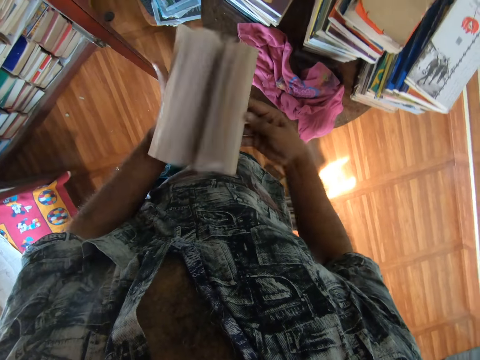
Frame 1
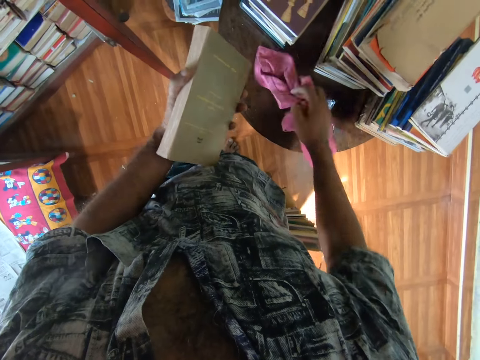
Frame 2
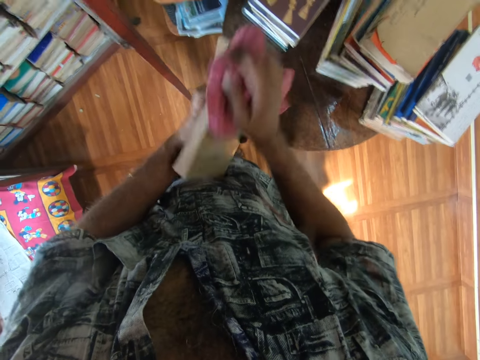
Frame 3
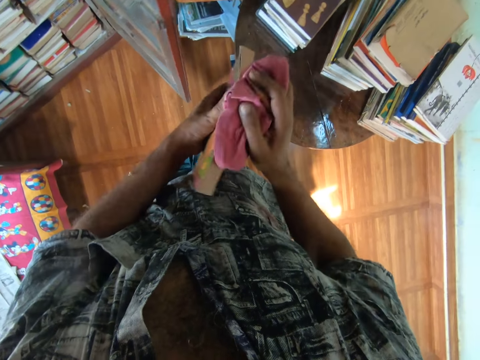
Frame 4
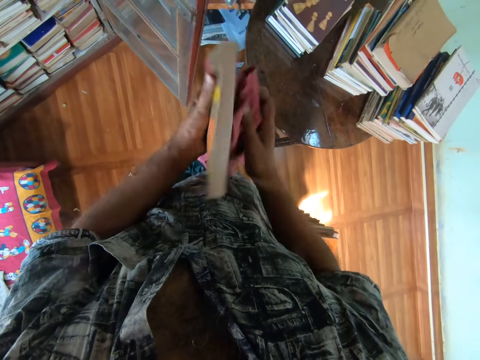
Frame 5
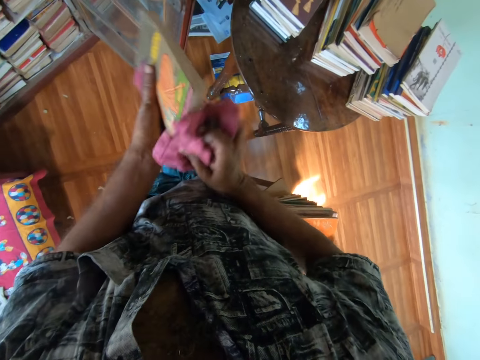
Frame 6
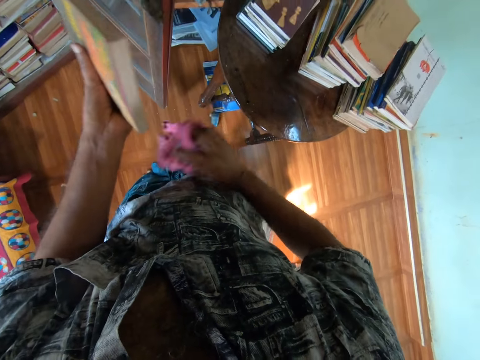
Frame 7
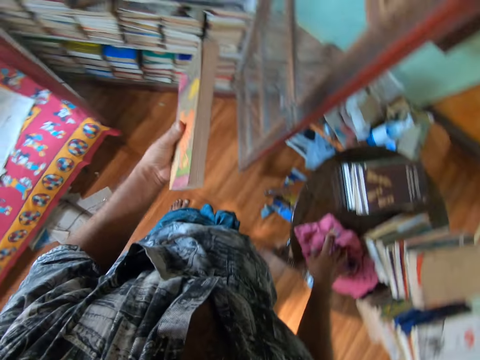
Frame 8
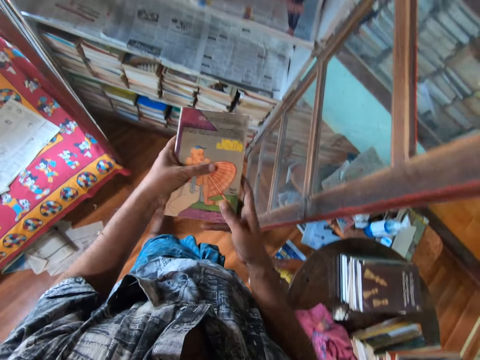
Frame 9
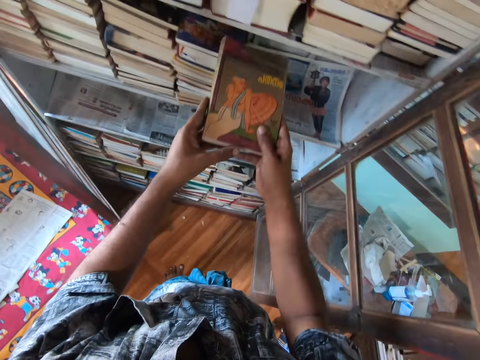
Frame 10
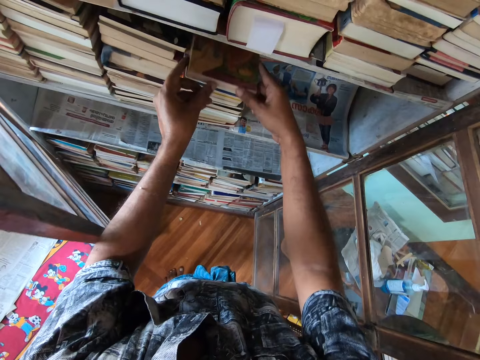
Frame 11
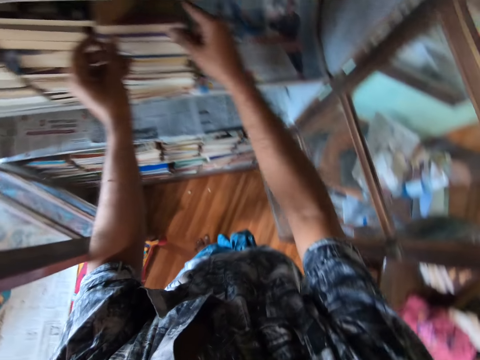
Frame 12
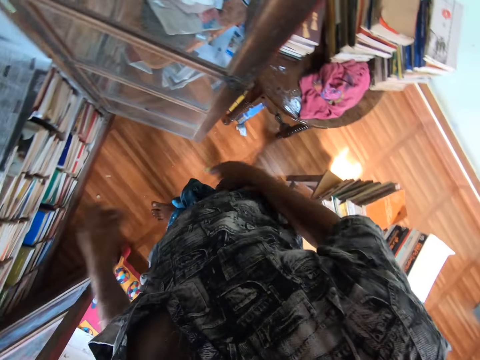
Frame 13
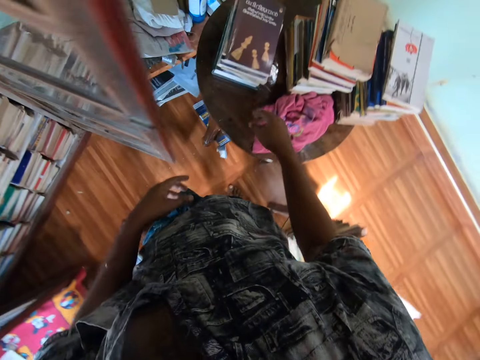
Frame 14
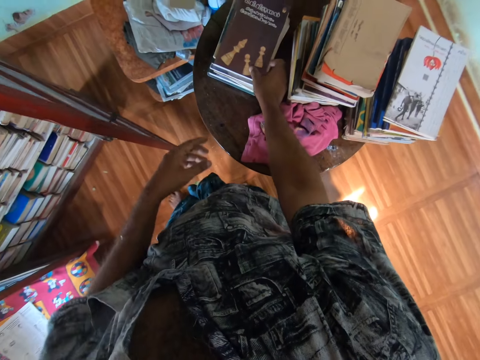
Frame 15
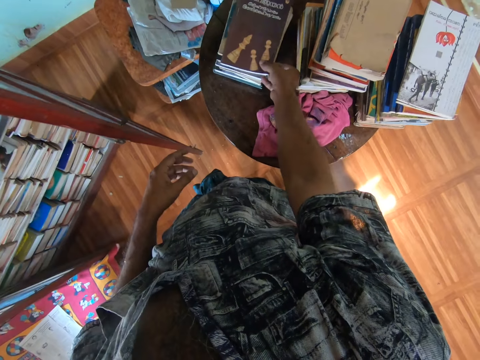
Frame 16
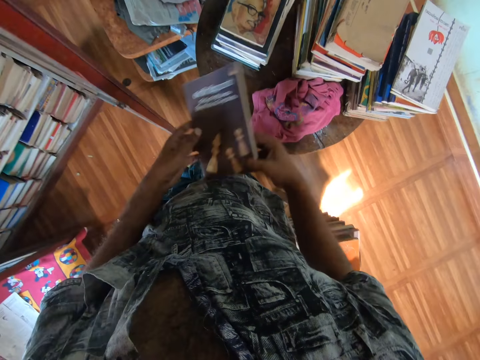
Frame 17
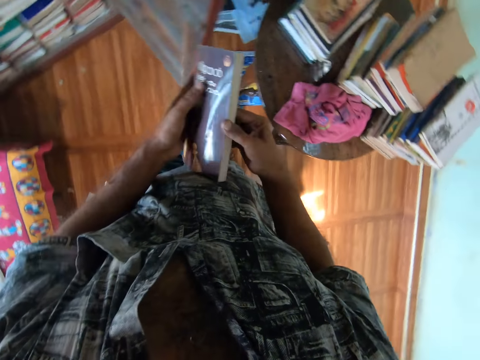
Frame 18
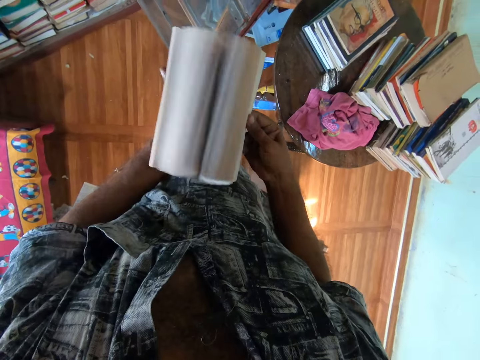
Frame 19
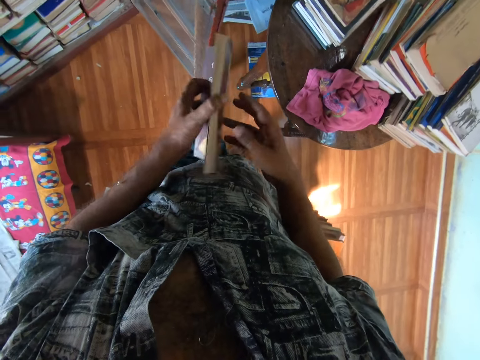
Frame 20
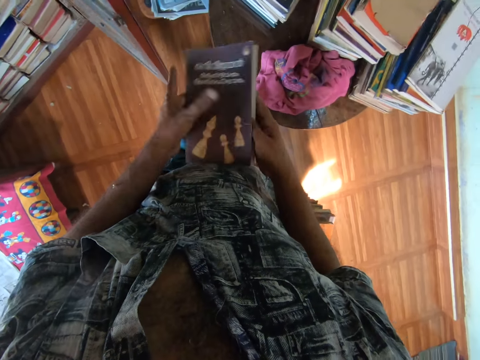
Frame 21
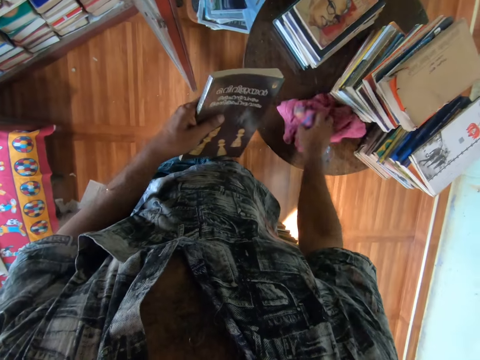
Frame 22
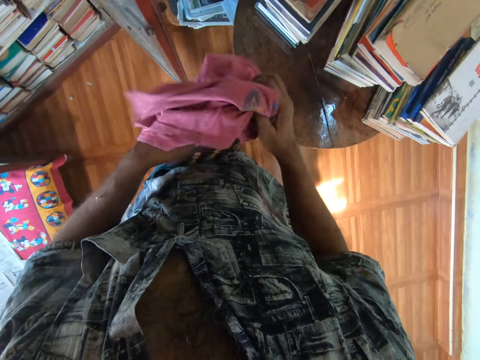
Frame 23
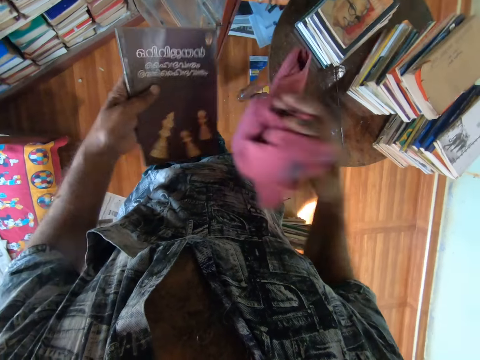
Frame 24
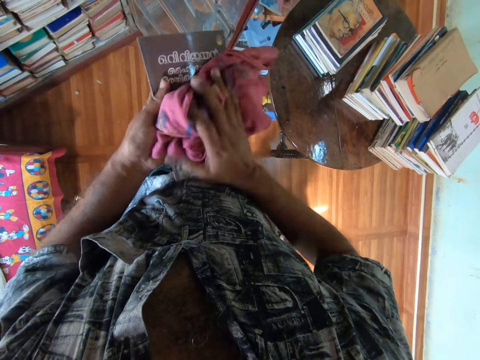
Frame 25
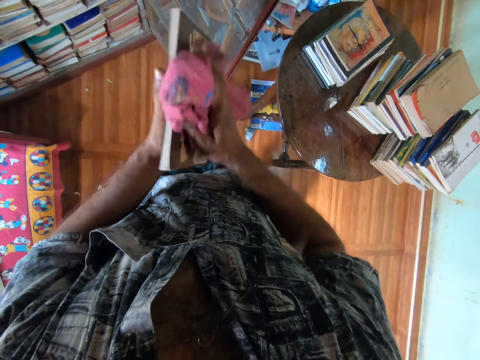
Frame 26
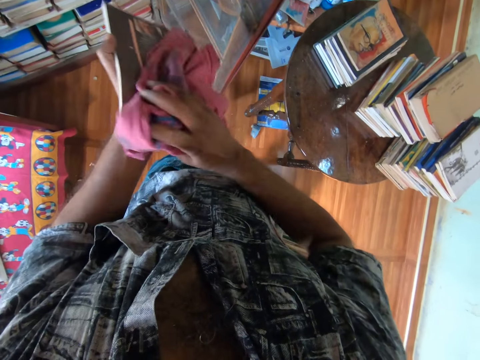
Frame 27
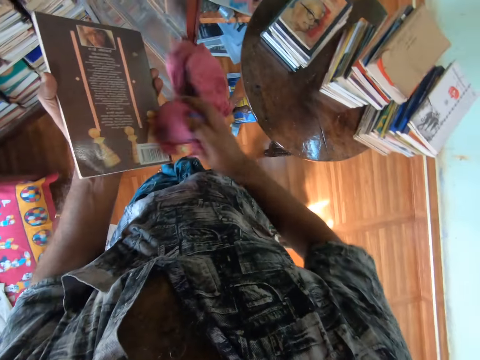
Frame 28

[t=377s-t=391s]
The camera wearer picks up a piece of cloth with his right hand. He grabs a book. He wipes the book with the piece of cloth. He puts the cloth on the table. He puts the book in the bookshelf. He picks up a book from the table. He opens the pages of the book. He picks up the piece of cloth with his right hand. He wipes the book with the piece of cloth.

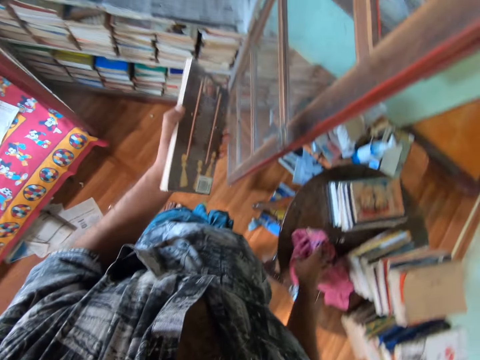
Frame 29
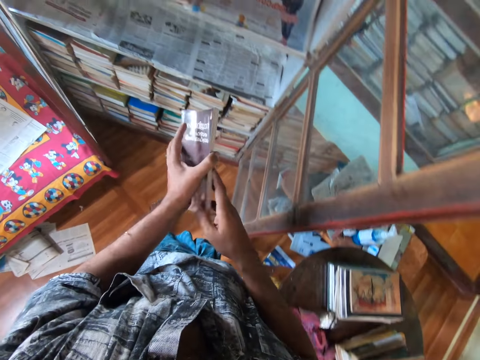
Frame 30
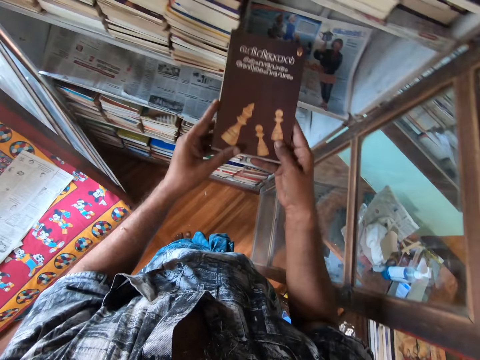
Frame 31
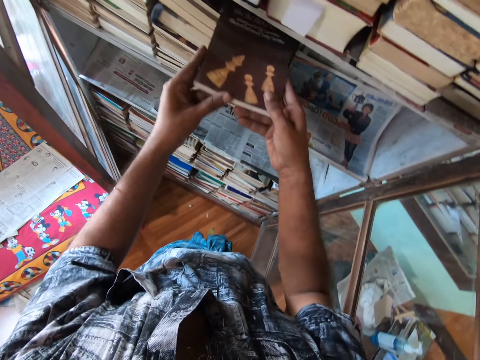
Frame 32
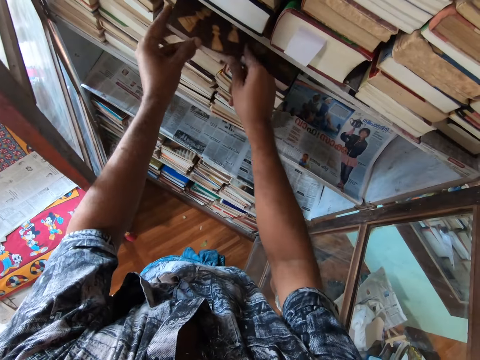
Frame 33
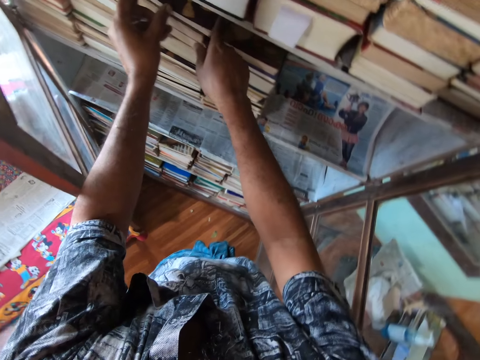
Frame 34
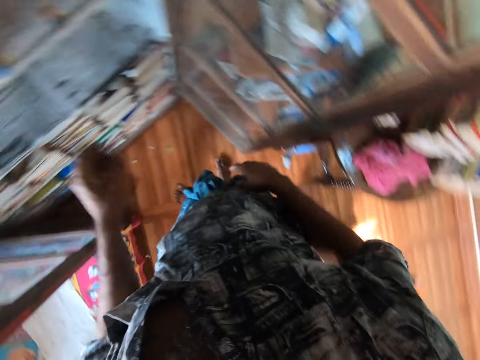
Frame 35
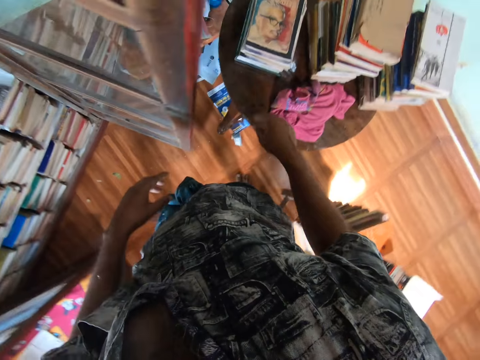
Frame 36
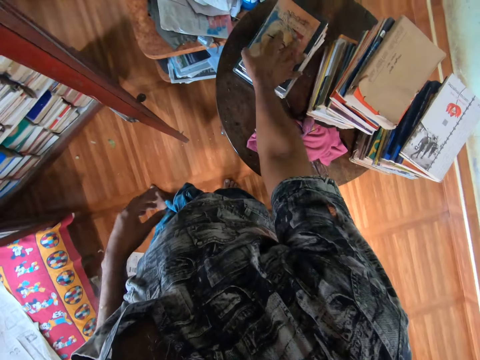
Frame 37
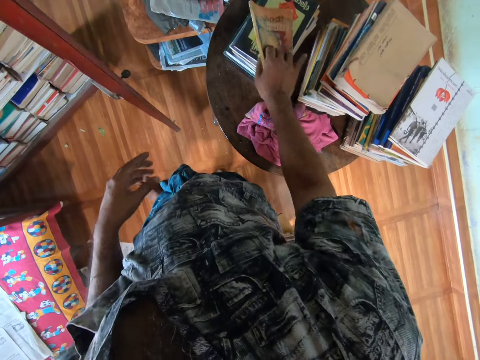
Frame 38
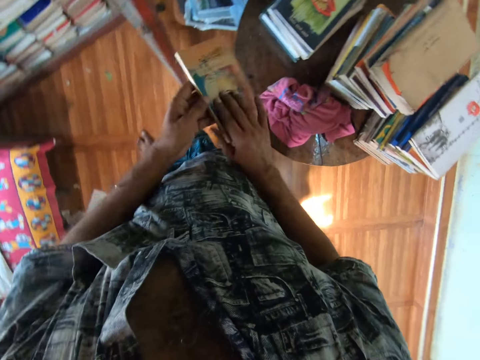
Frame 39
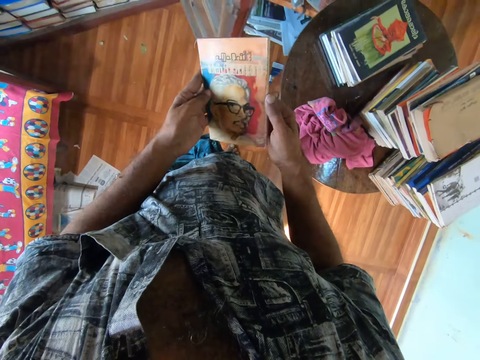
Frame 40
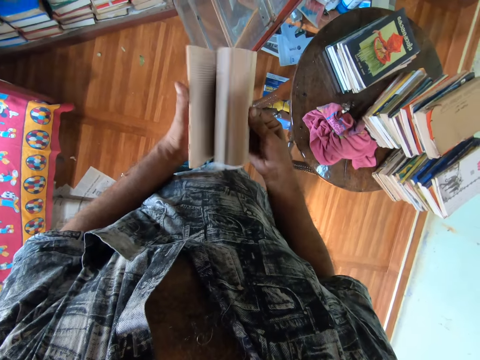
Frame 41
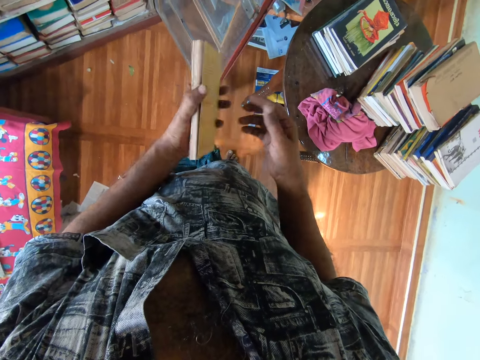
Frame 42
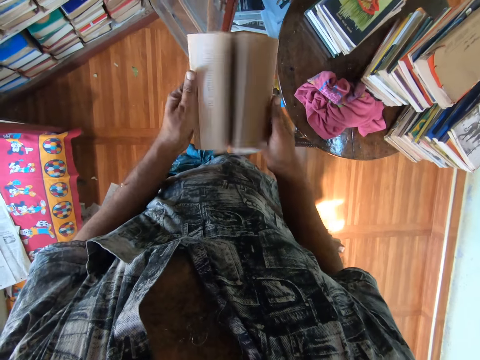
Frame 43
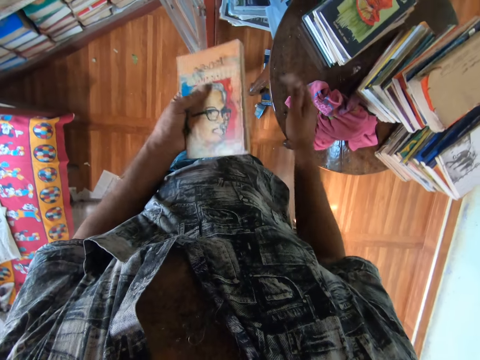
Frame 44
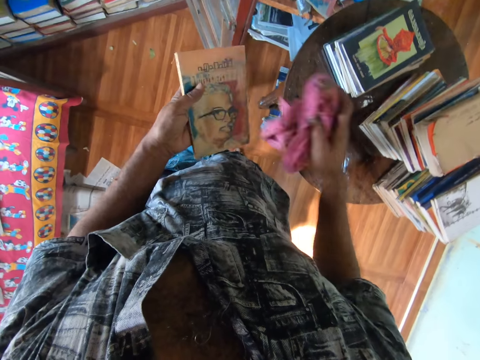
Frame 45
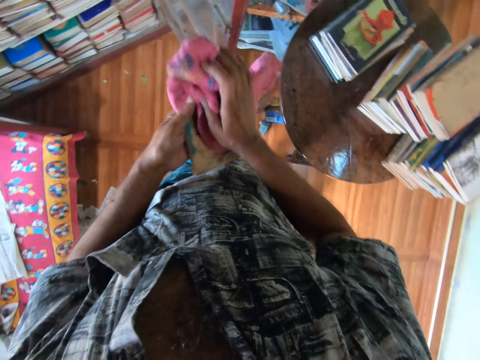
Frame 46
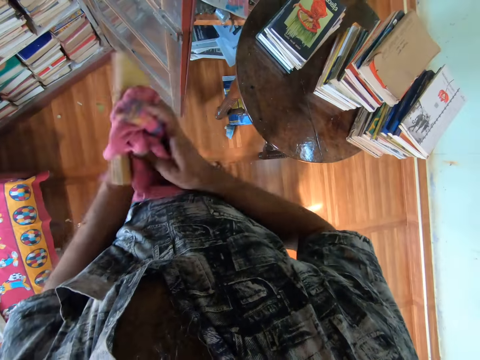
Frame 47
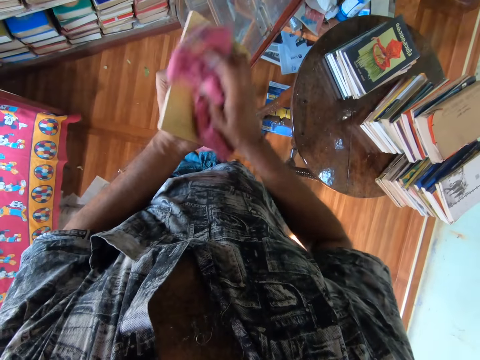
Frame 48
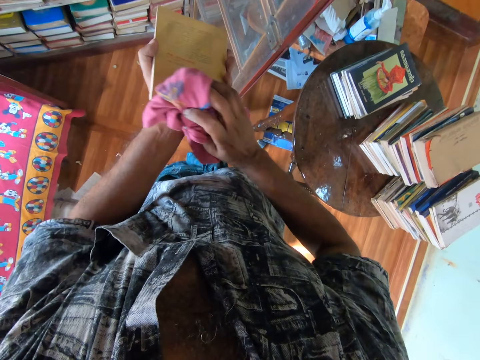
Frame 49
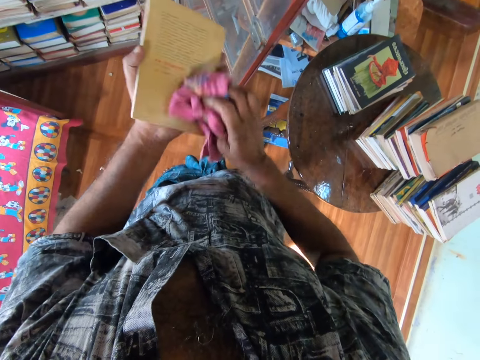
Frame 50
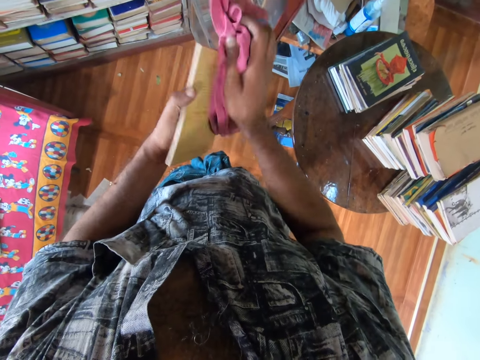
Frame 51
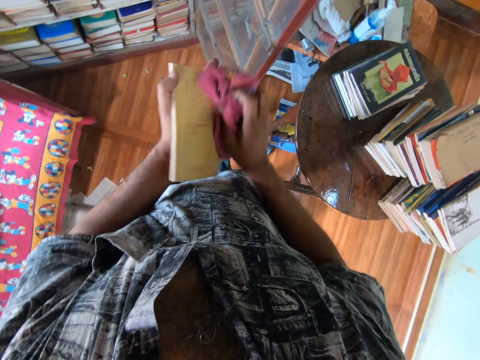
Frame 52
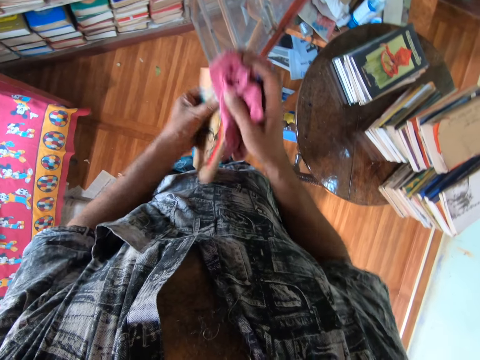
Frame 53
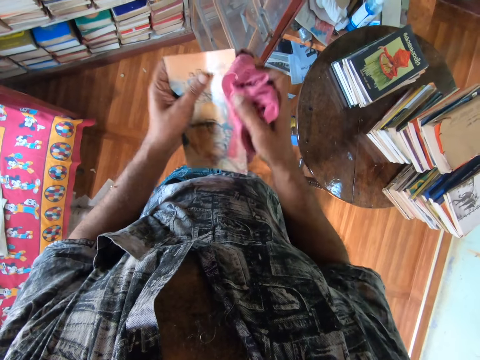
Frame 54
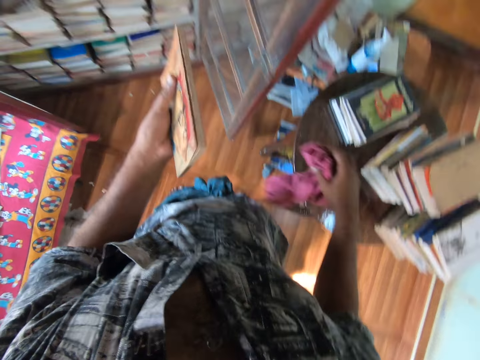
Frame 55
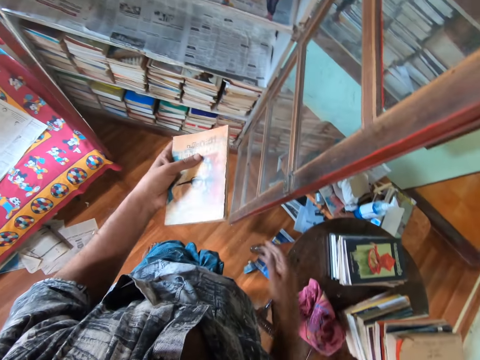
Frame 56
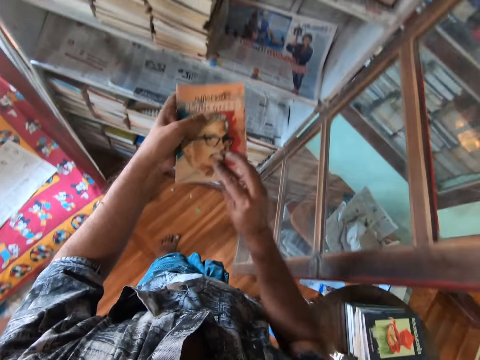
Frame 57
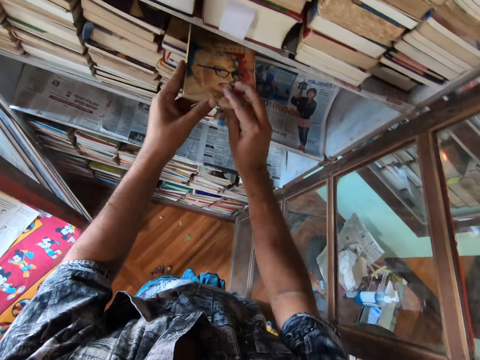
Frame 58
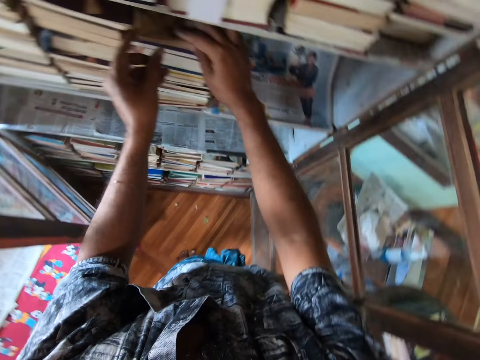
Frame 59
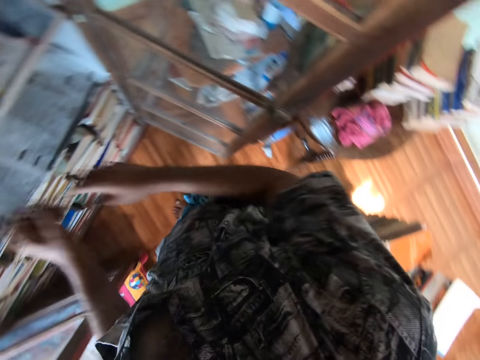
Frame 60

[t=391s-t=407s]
The camera wearer puts the piece of cloth on the table. He puts the book in the bookshelf. He picks up a book from the table. He opens the book and checks through the pages of the book. He picks up the piece of cloth with his right hand. He cleans the book with the piece of cloth. He drops the piece of cloth on the table. He puts the book in the bookshelf.
